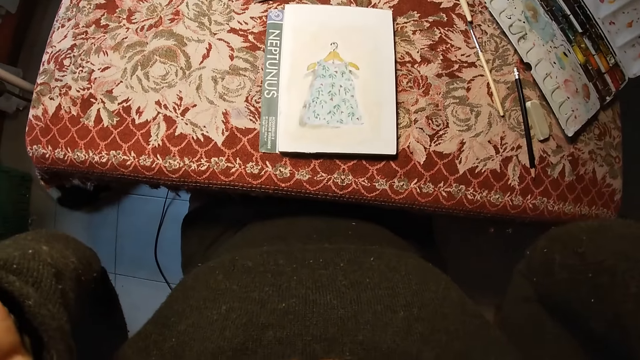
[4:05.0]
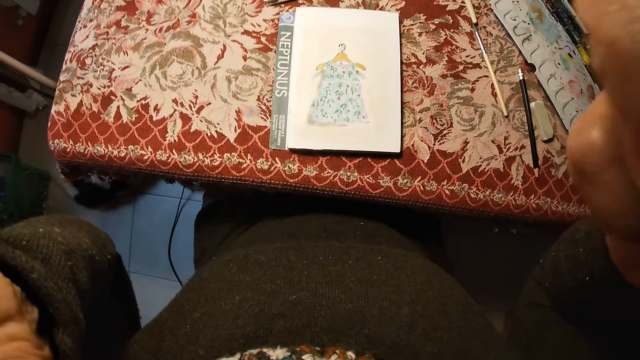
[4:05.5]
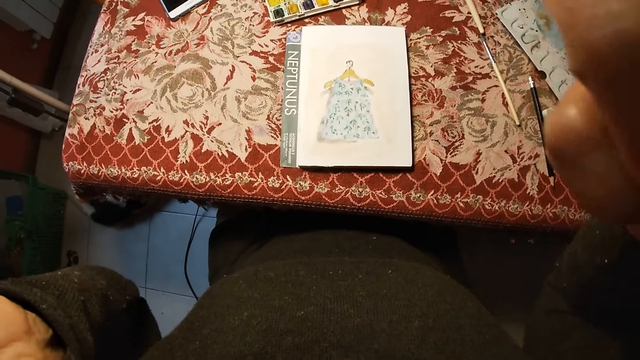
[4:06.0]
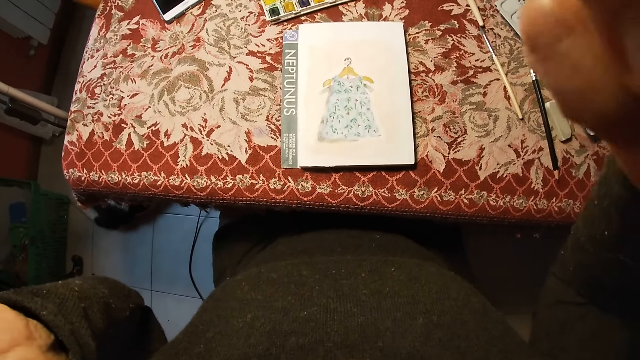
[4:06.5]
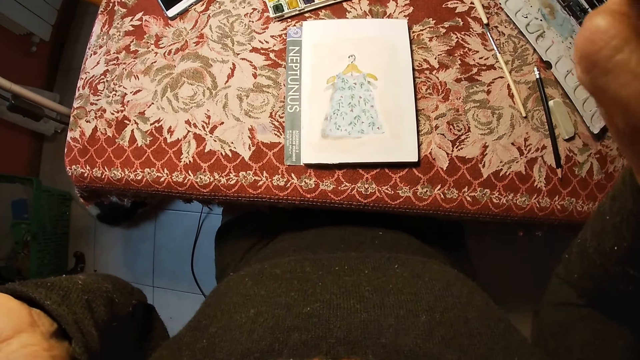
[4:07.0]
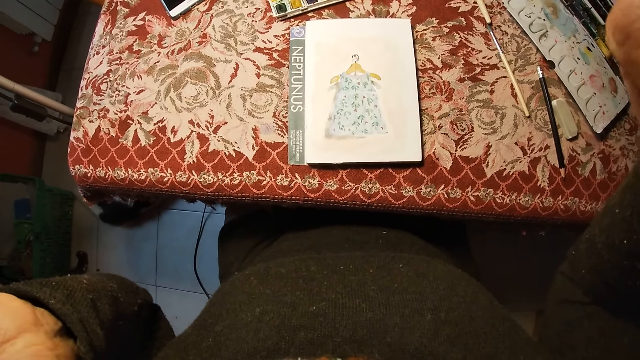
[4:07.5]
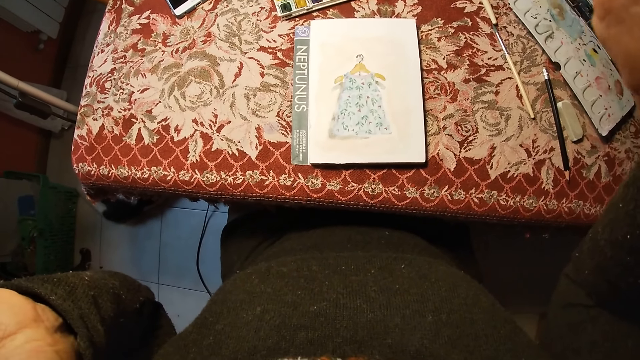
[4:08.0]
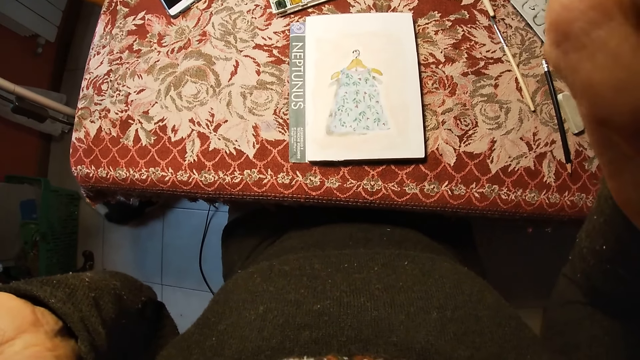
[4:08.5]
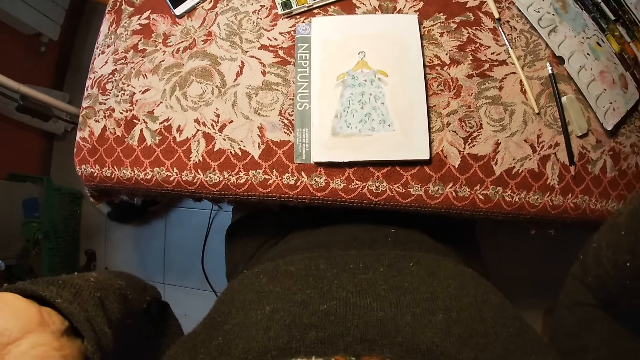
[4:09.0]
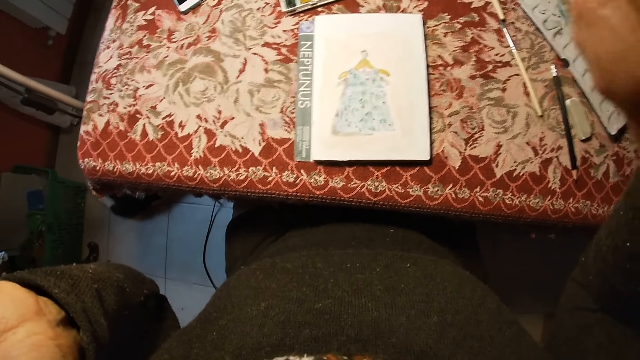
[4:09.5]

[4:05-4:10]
The camera wearer touches his head.
